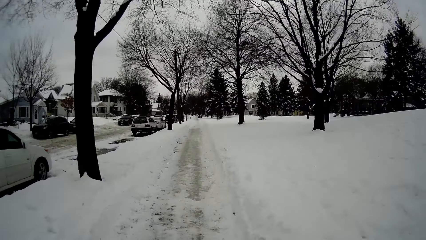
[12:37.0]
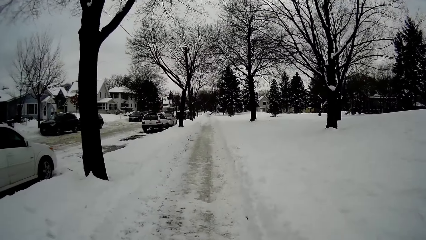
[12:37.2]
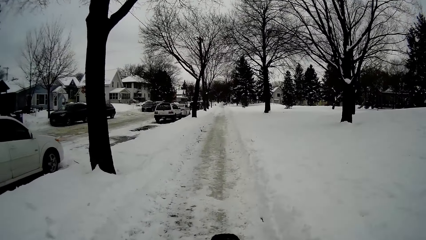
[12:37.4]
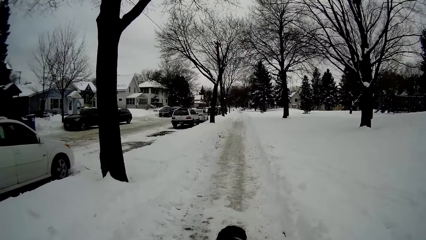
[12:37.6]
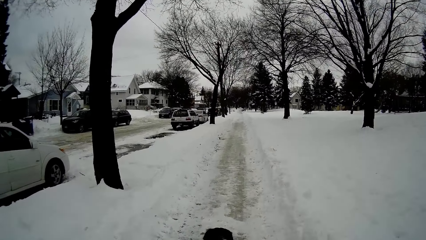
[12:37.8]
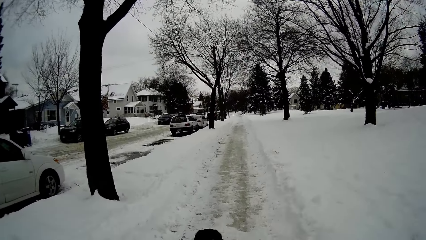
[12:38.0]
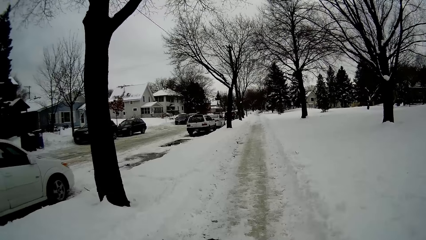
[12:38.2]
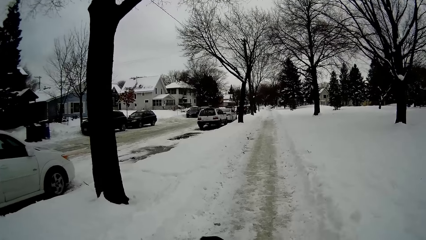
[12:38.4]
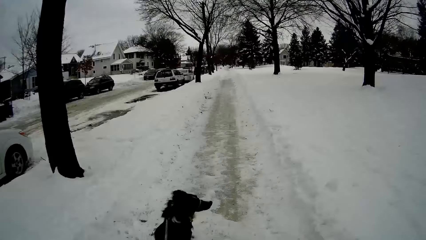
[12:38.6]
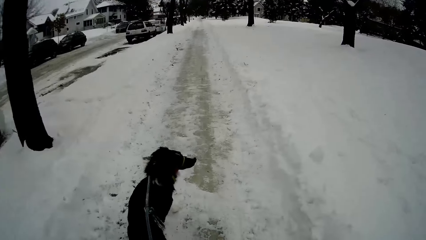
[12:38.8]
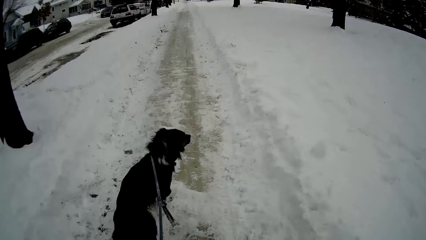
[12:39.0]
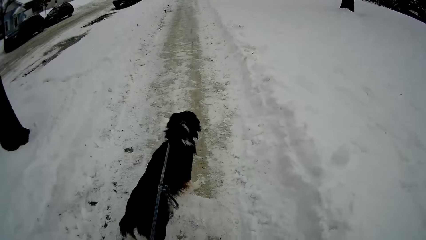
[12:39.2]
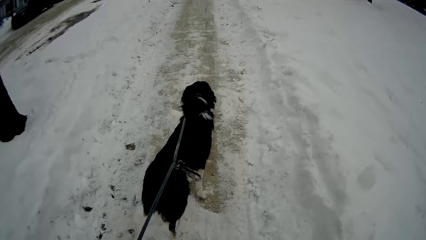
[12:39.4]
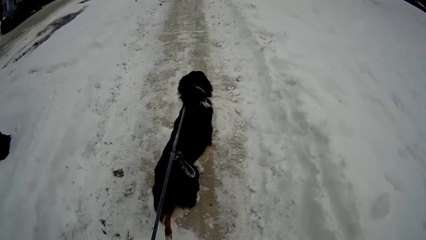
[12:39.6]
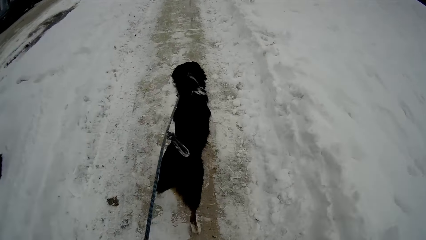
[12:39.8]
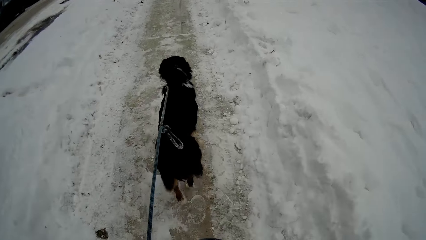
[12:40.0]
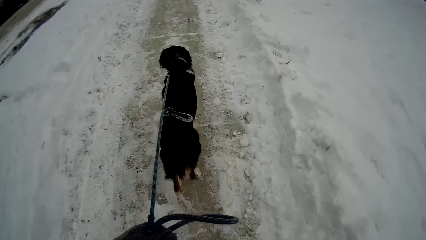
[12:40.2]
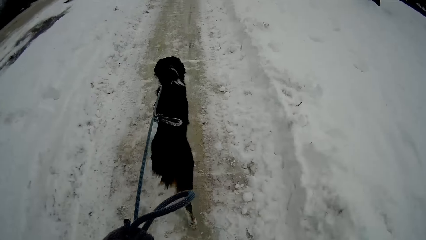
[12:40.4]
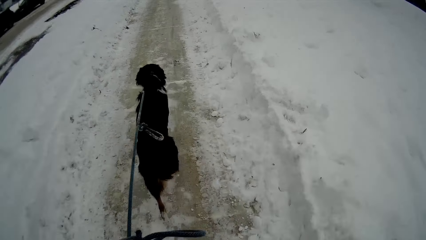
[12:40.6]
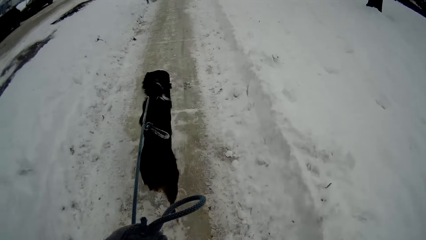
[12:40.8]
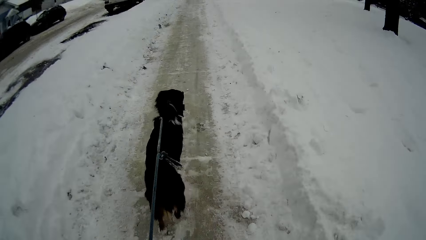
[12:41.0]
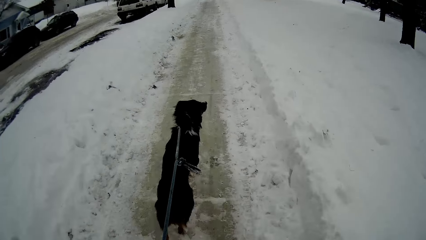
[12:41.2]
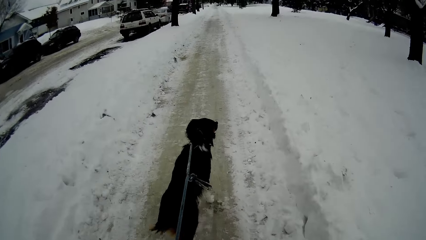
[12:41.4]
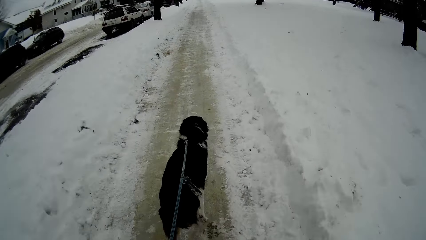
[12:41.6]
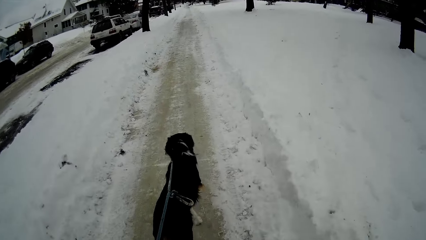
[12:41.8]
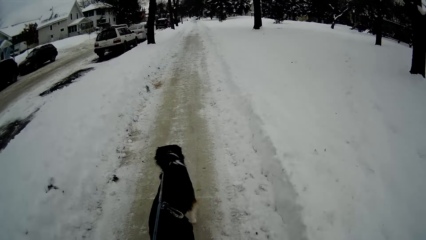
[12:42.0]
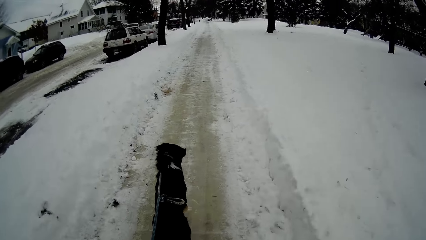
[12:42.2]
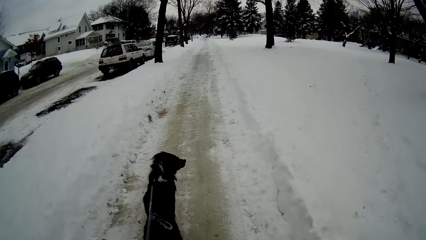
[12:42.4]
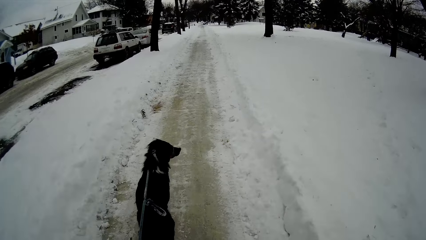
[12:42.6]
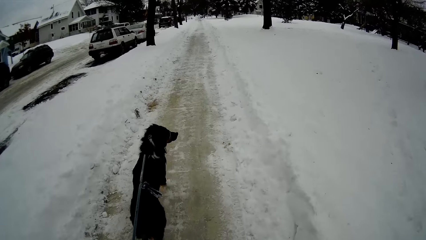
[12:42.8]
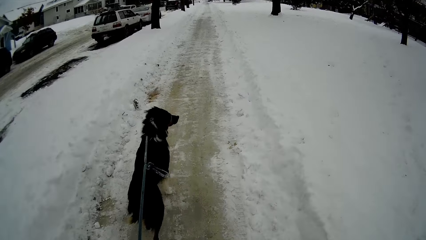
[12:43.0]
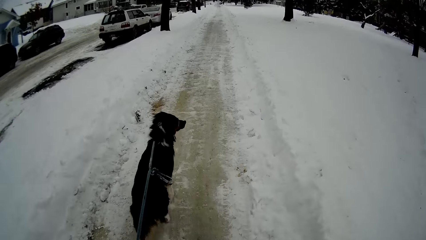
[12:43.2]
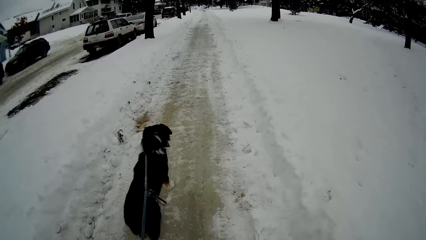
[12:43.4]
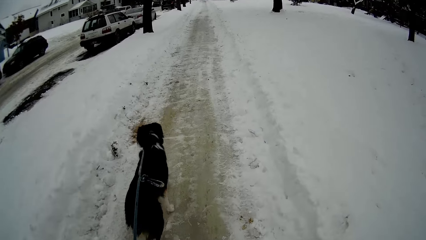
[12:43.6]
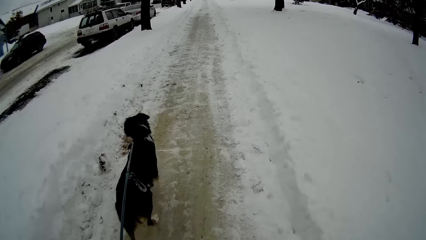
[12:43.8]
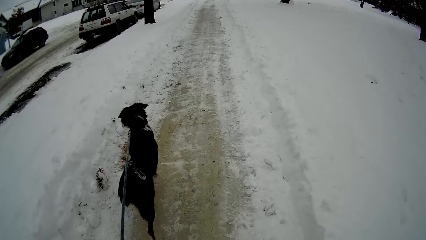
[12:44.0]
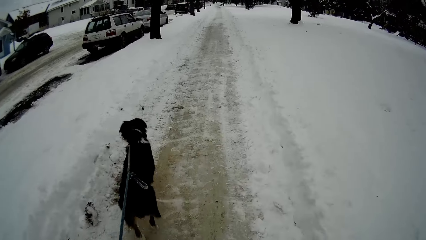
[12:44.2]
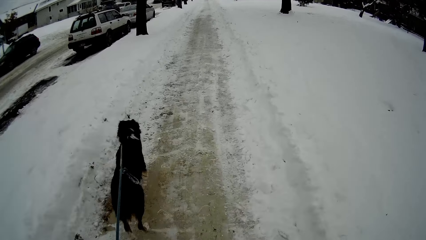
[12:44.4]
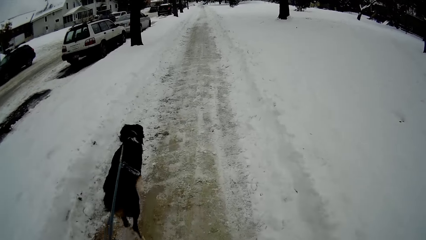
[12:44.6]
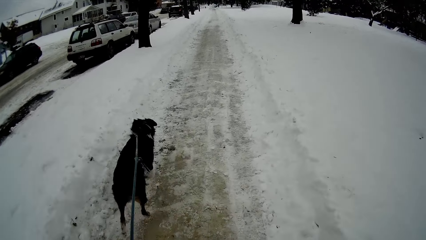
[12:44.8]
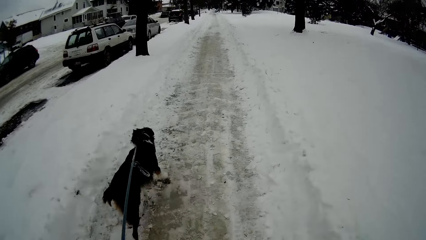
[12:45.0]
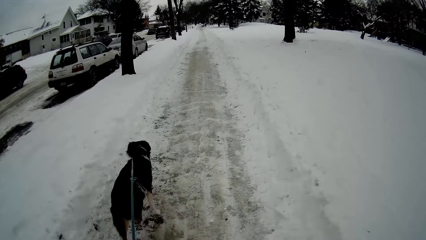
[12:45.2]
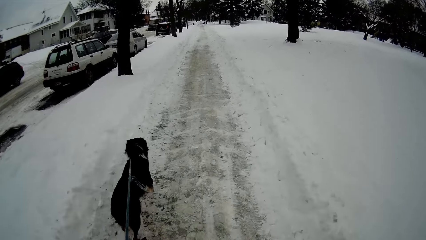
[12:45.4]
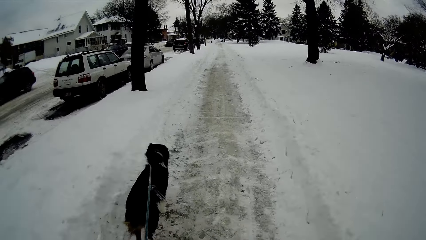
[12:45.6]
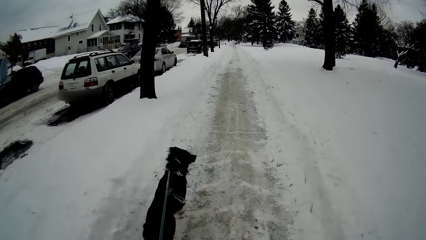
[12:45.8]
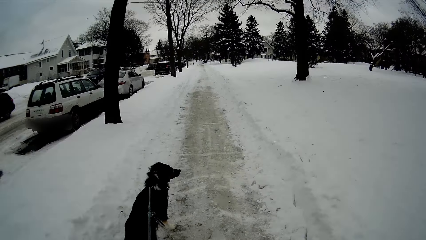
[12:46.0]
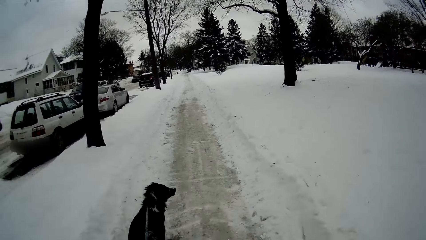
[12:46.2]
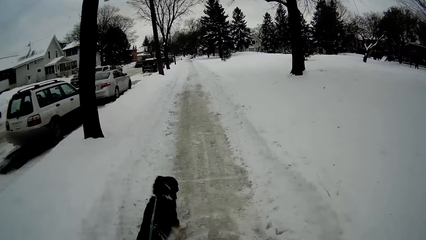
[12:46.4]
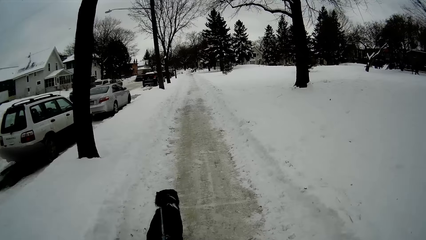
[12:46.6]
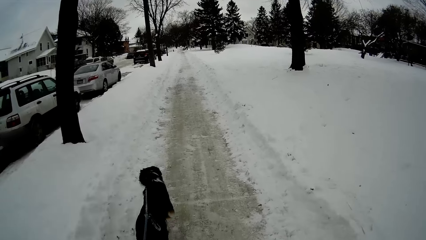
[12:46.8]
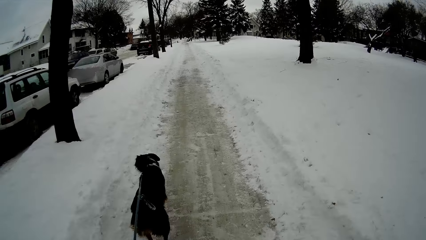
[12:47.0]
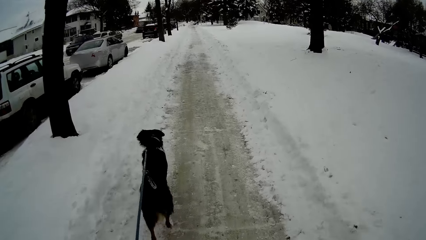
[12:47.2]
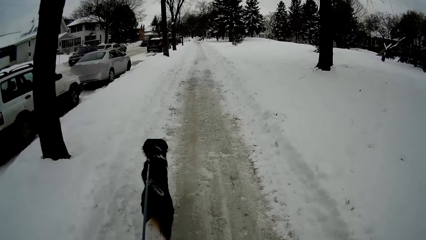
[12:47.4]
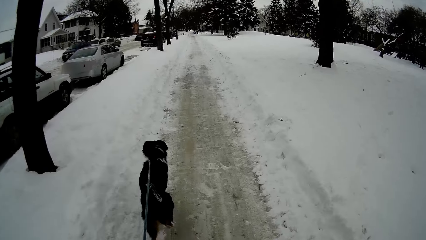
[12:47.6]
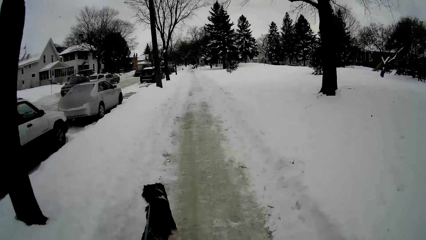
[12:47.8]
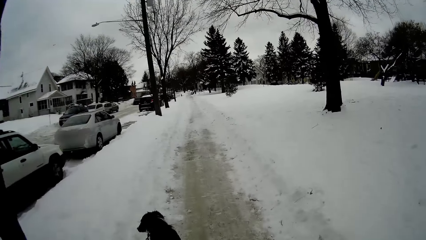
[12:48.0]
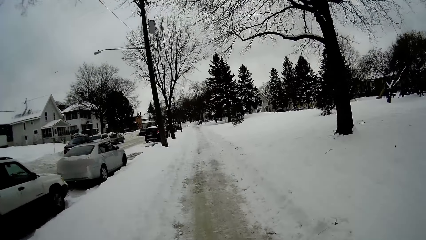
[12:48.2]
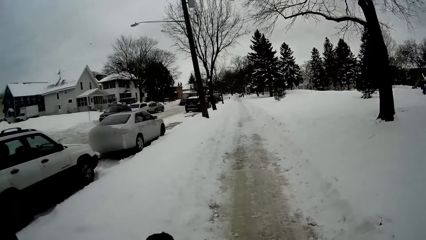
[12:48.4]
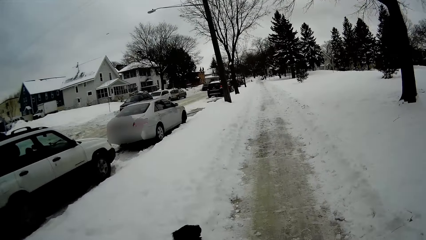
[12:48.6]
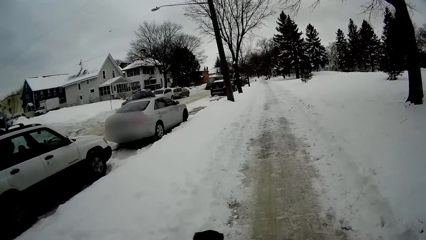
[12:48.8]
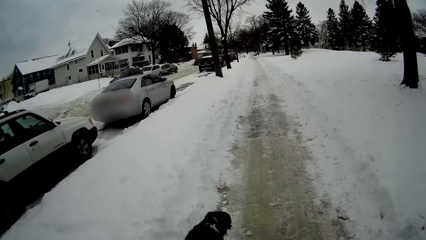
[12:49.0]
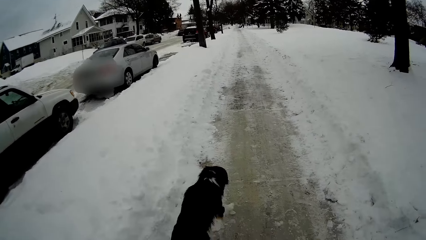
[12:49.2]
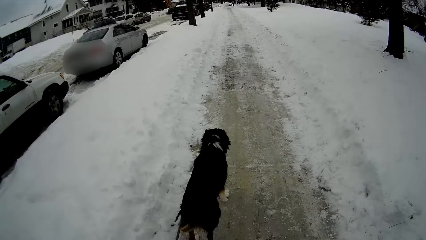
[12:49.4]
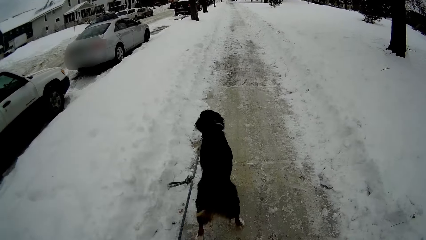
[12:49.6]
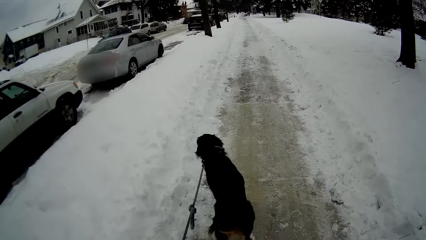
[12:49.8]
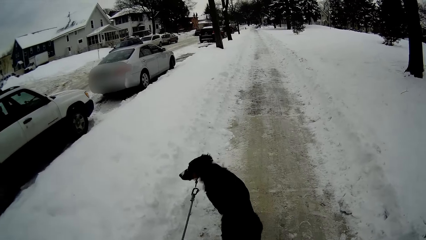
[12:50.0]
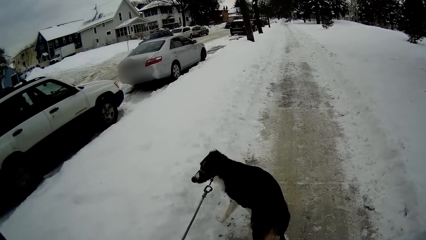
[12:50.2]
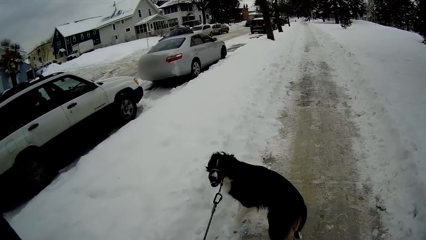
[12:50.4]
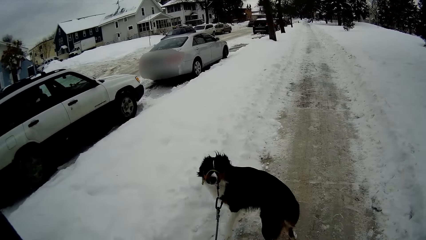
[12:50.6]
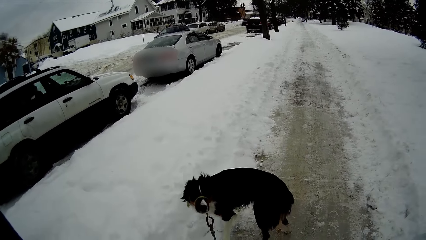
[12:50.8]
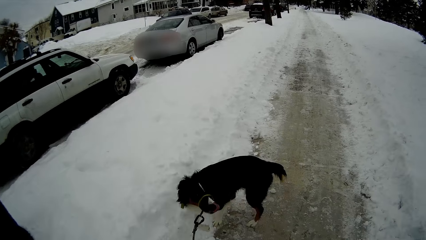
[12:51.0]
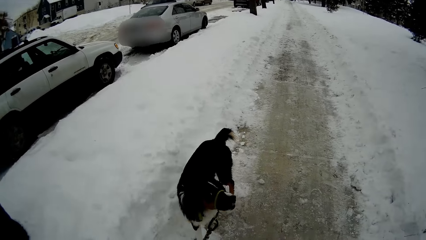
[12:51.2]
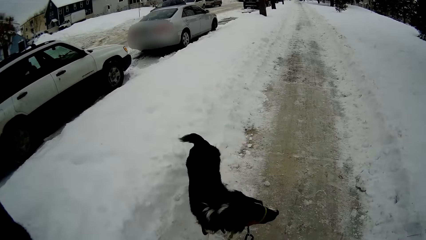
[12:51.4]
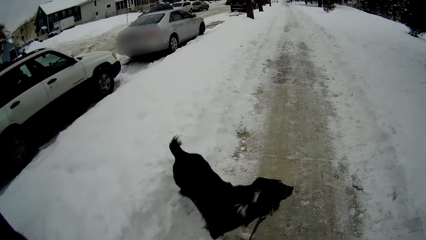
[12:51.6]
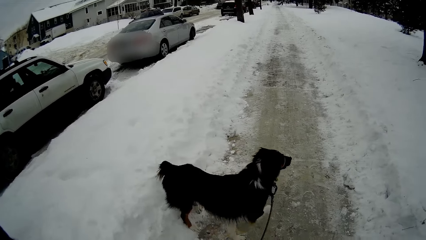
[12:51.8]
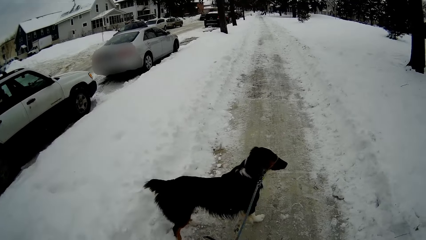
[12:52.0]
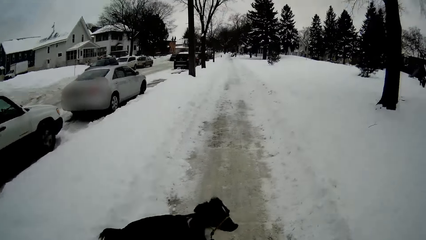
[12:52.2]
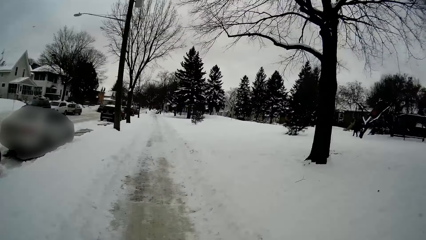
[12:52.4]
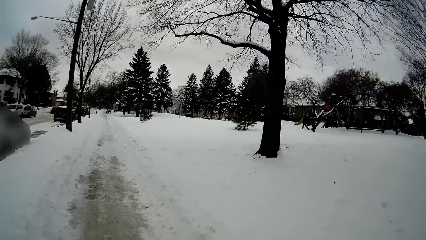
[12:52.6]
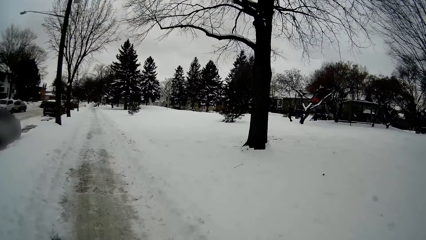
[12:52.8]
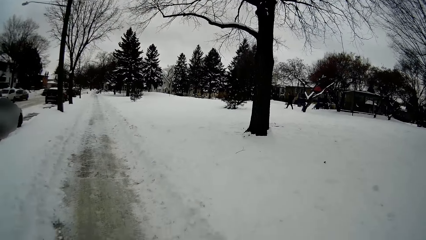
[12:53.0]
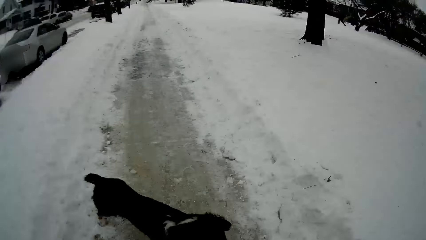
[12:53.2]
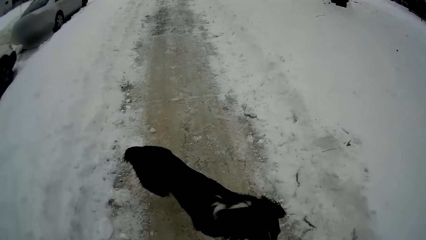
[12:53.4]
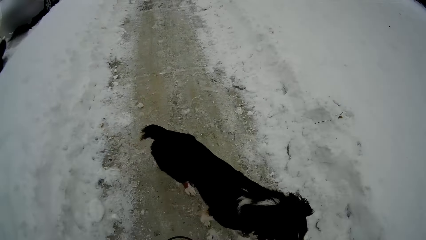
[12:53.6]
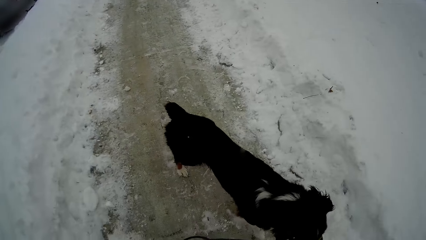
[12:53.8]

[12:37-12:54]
The camera wearer stops on the pathway.
